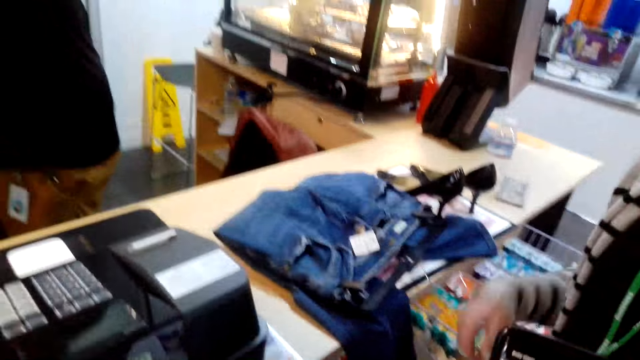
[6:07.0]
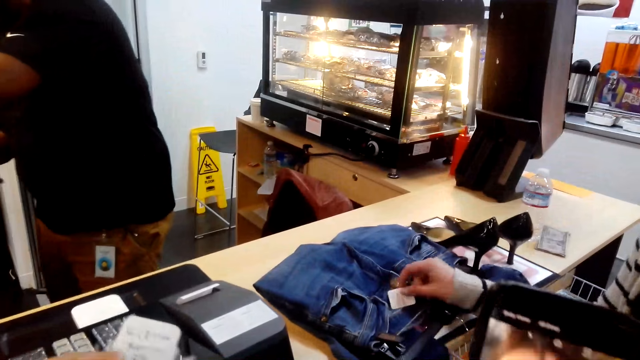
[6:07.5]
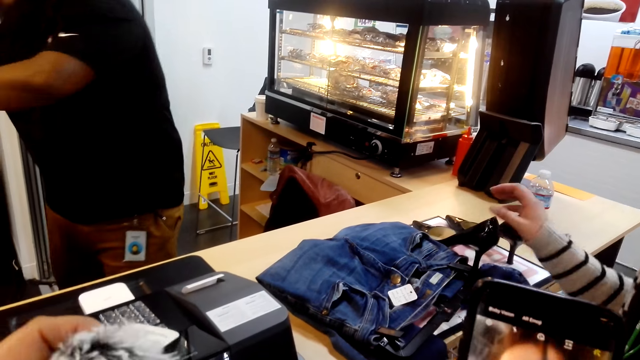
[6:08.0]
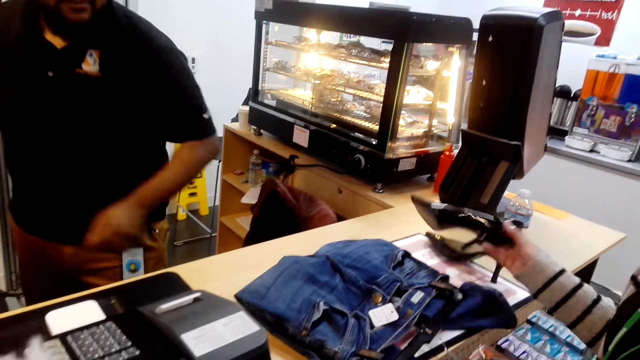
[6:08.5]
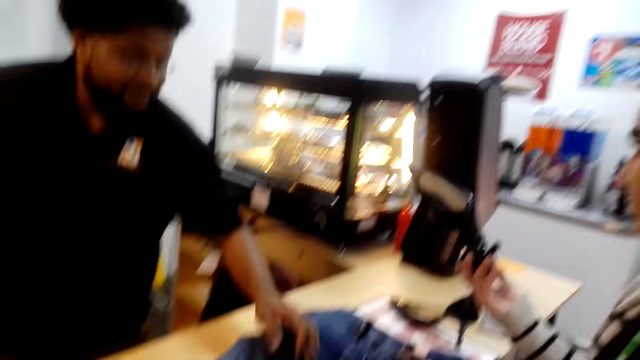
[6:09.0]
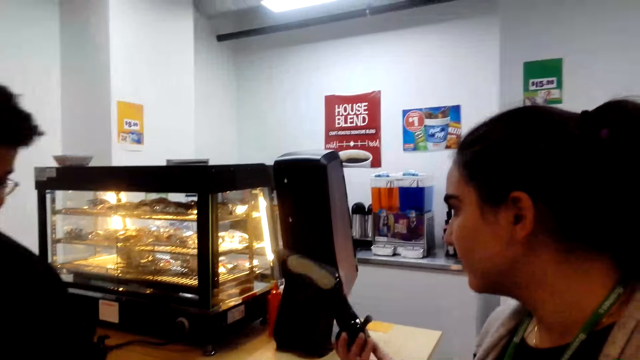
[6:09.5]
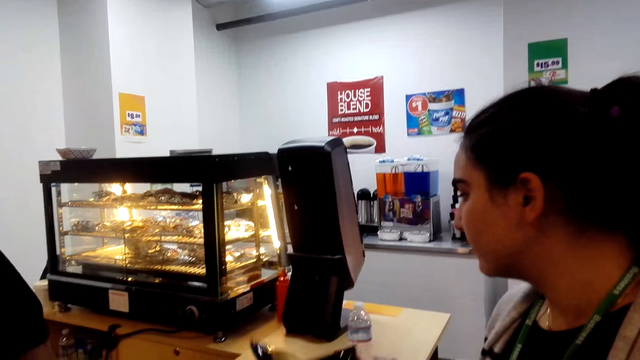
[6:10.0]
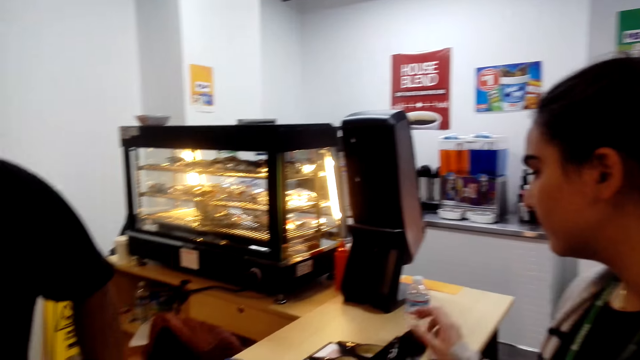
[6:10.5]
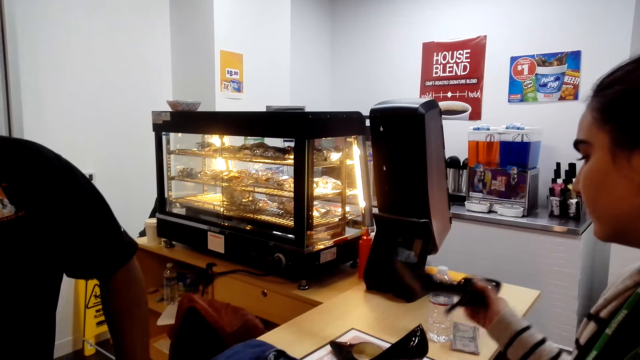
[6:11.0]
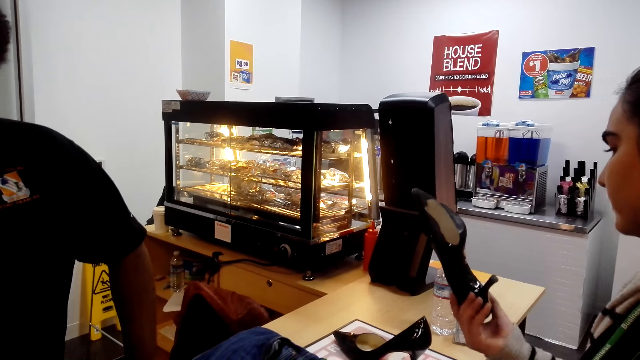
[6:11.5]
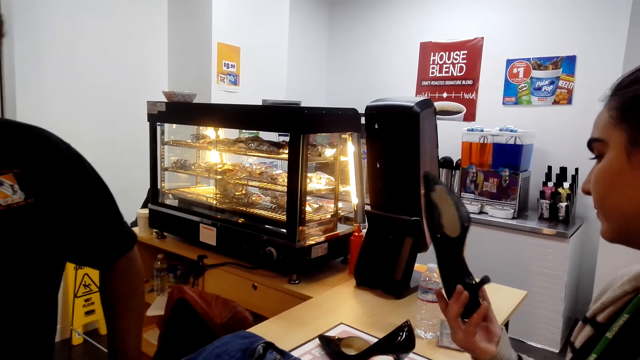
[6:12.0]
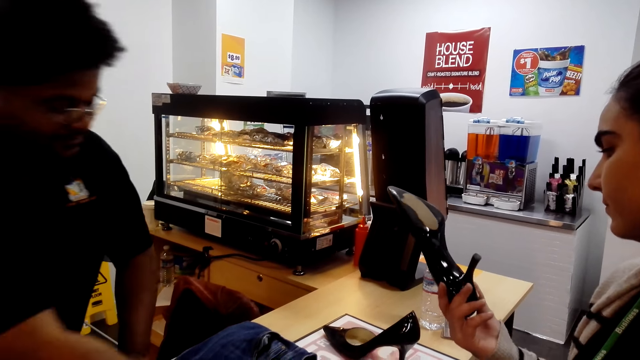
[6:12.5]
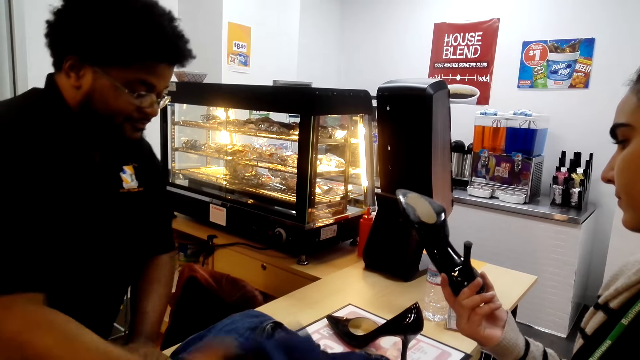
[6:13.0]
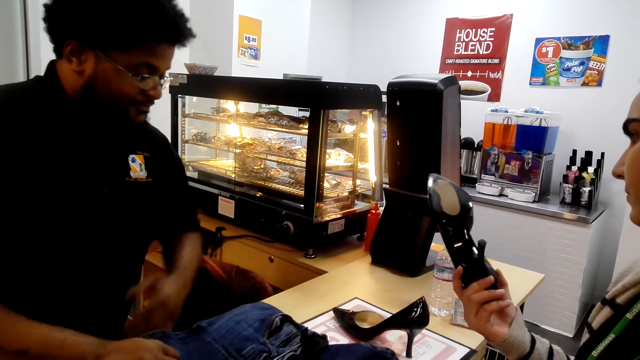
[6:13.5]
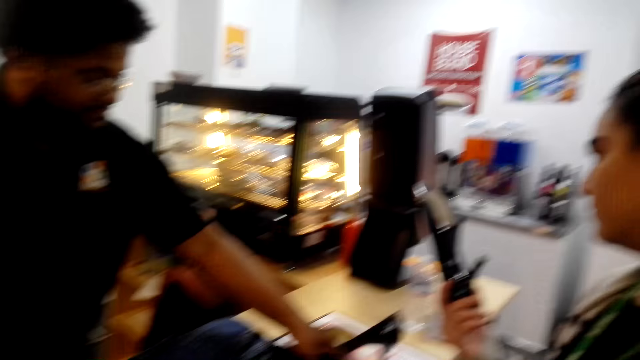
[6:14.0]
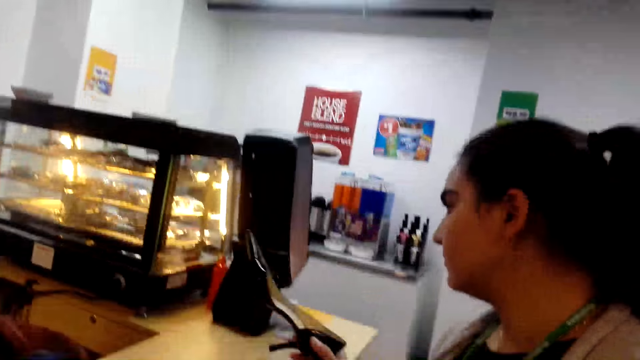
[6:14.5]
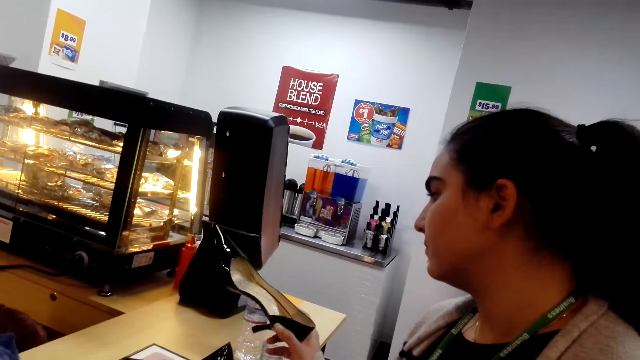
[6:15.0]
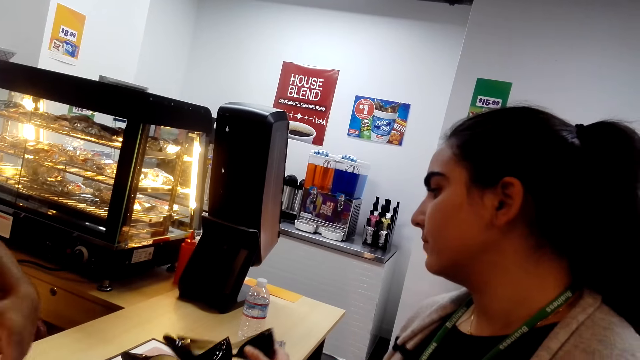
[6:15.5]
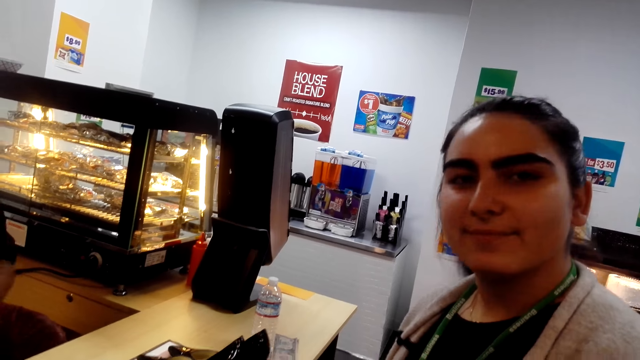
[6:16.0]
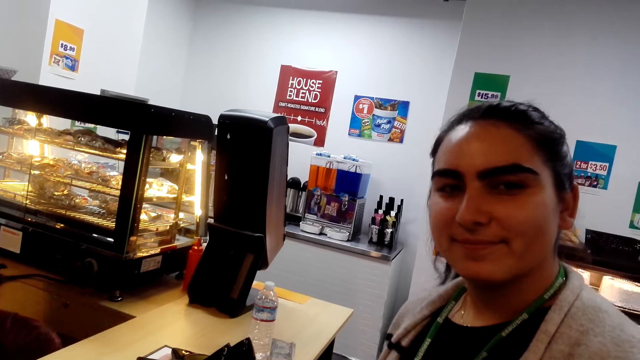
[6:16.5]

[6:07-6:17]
A lady touches a label. The camera wearer looks at her phone. The lady picks up a shoe. A cashier touches the garment. The cashier operates the cash register machine. The lady places the shoe on the counter. The camera wearer speaks. The lady picks up the shoe and stares at the shoe. The cashier picks up the garment. The camera wearer interacts with the lady. She speaks to the lady. The lady places the shoe on the counter.

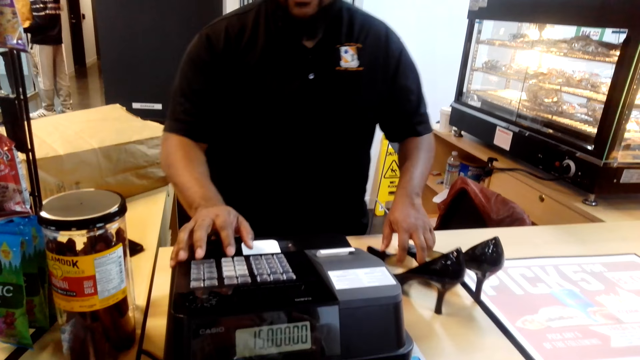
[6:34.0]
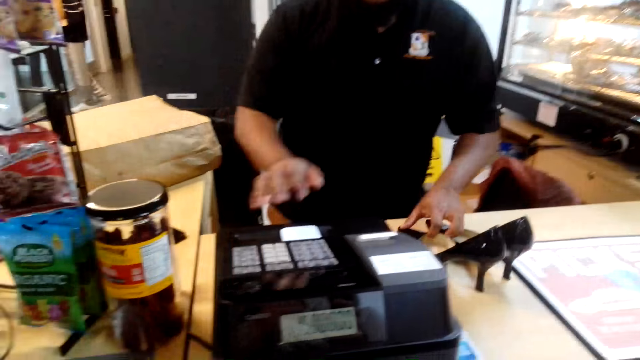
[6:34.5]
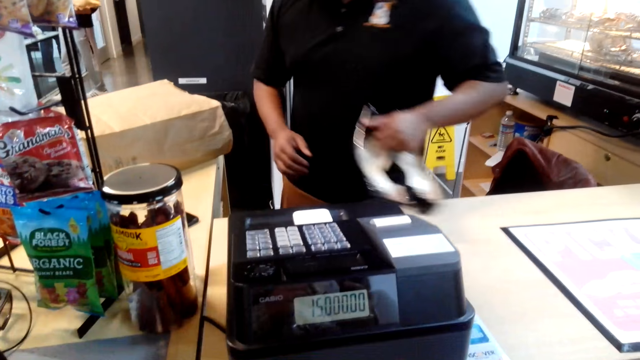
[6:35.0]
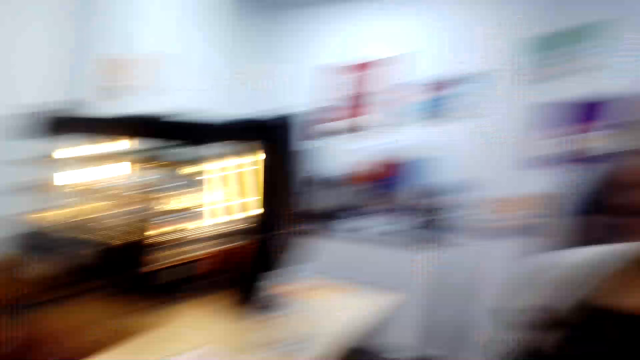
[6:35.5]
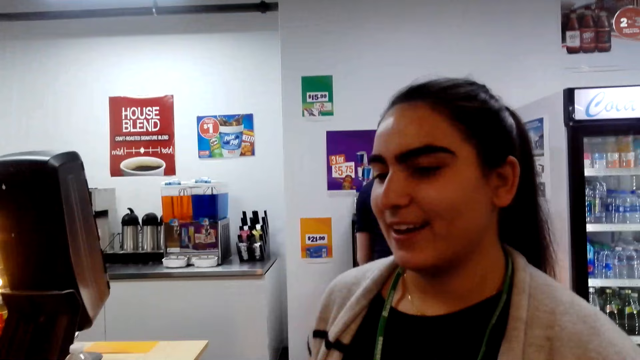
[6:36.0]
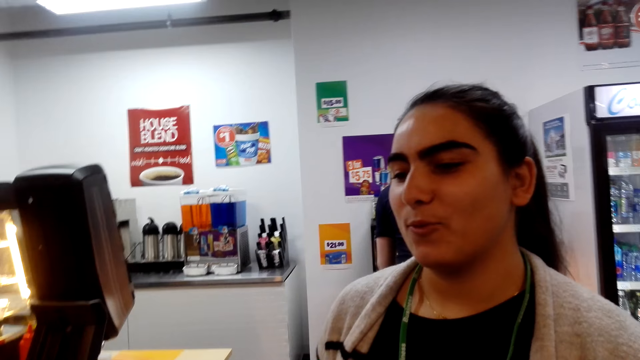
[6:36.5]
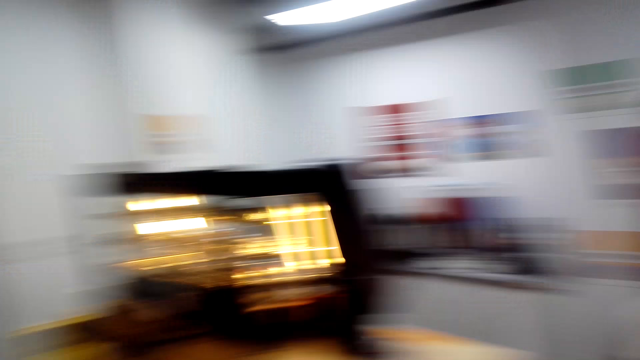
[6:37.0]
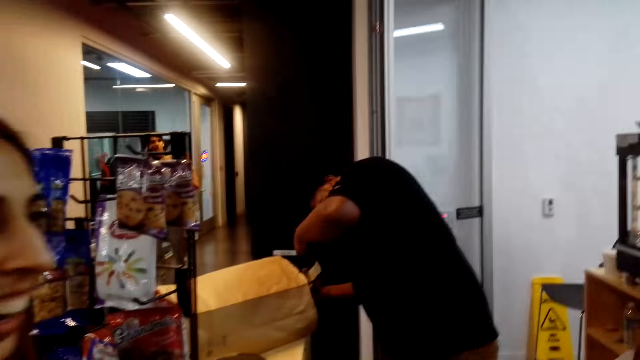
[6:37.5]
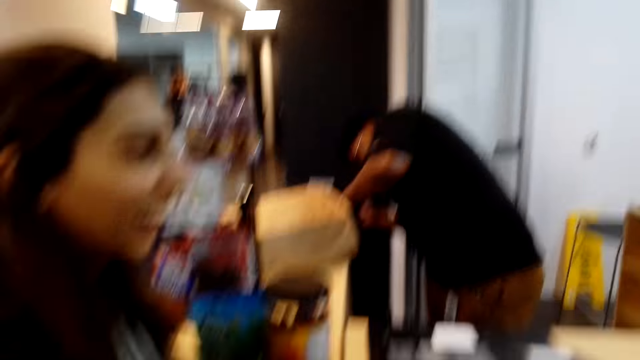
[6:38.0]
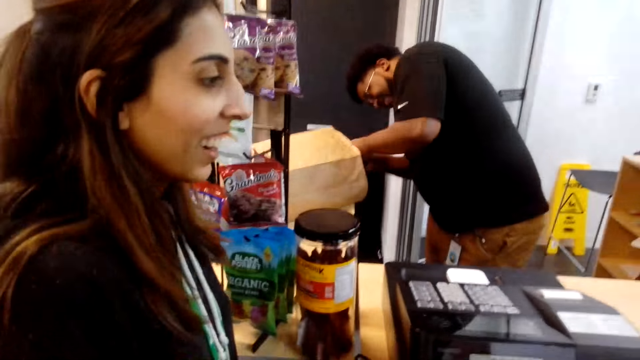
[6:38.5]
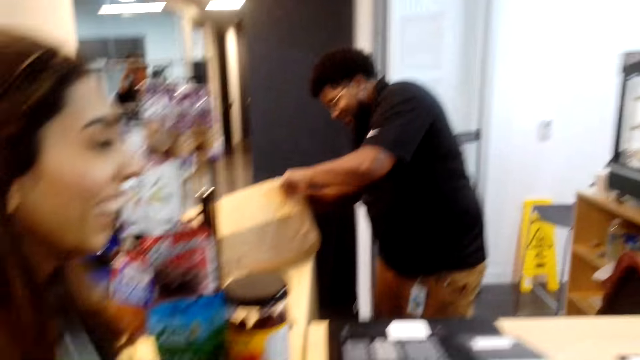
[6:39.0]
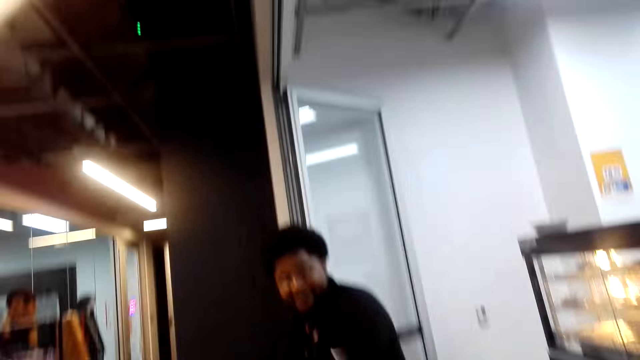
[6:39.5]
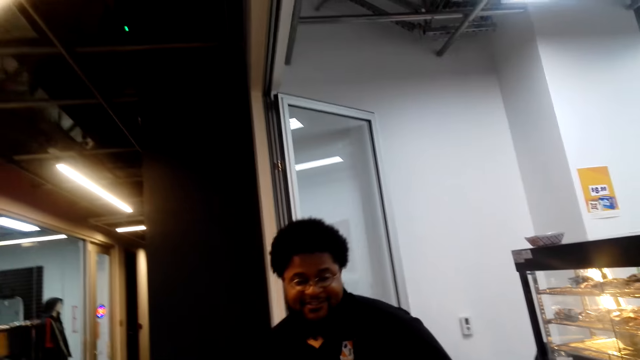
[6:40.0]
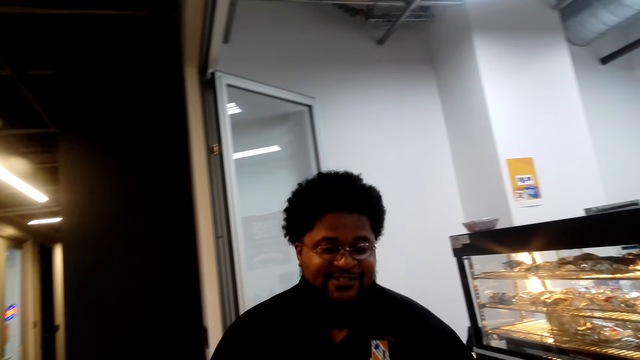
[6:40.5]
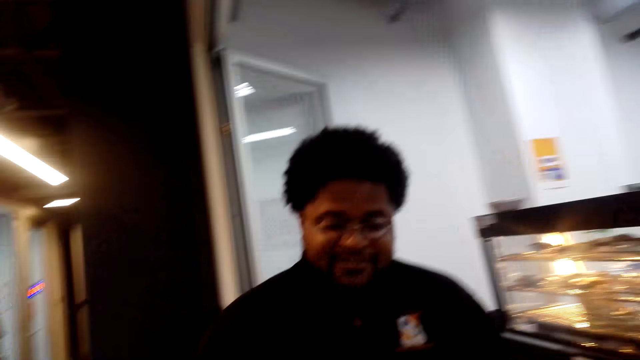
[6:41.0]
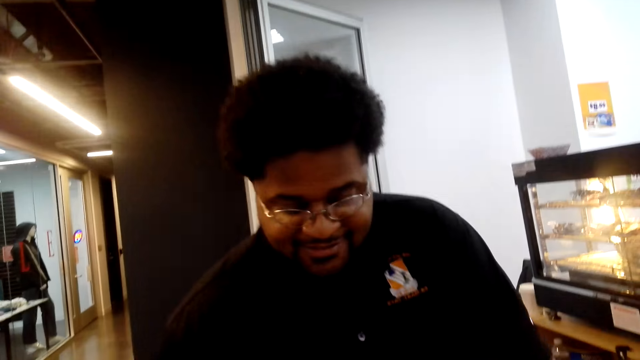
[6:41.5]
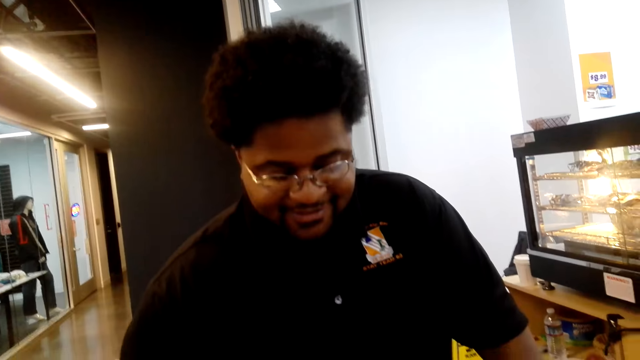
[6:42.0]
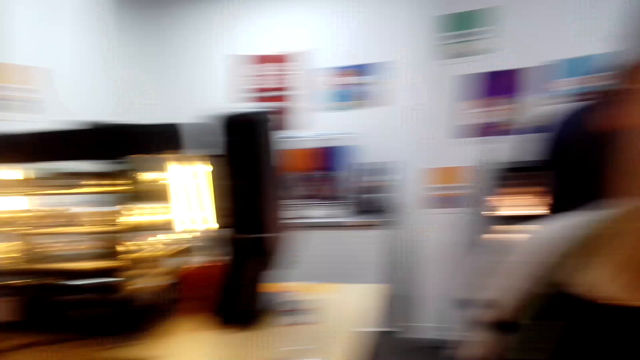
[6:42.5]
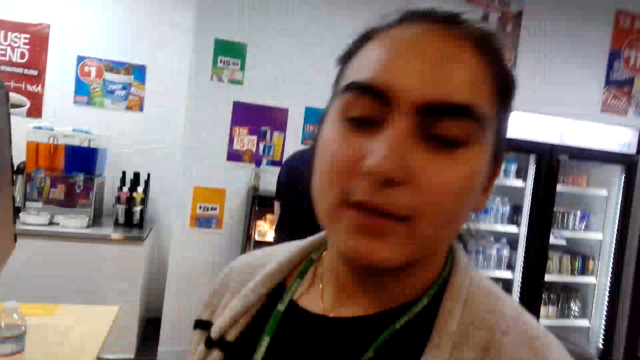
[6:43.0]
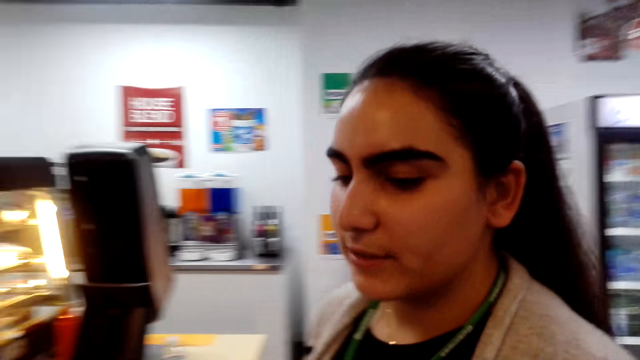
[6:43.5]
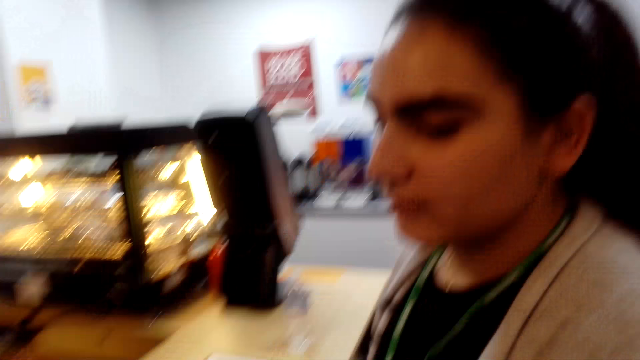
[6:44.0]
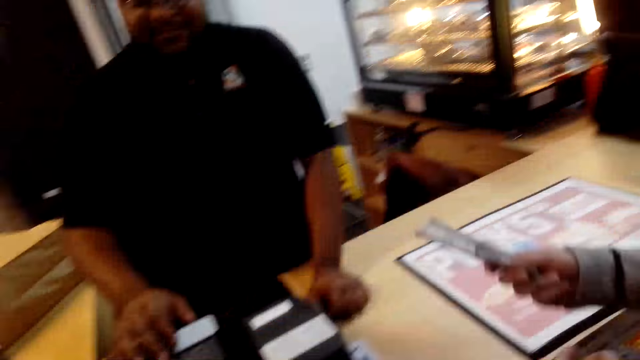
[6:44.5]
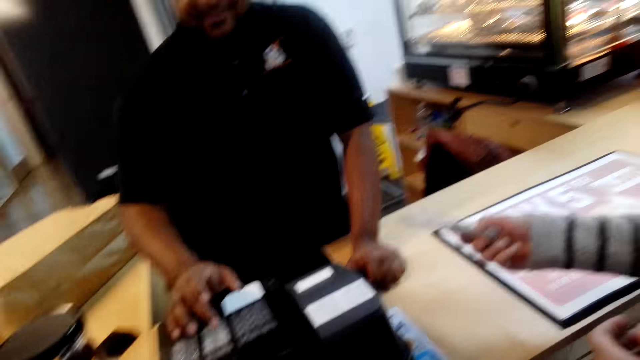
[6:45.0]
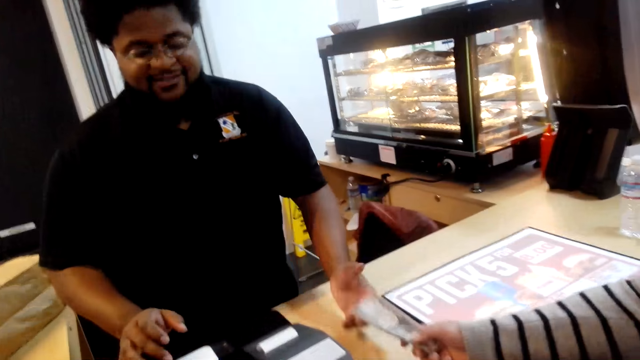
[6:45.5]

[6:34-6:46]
A cashier puts the shoes in the paper bag. The camera wearer speaks to a woman. The woman speaks to the camera wearer. Another cashier operates the cash register machine. The camera wearer speaks to the woman and looks around the supermarket. The woman gives cash to the other cashier.
